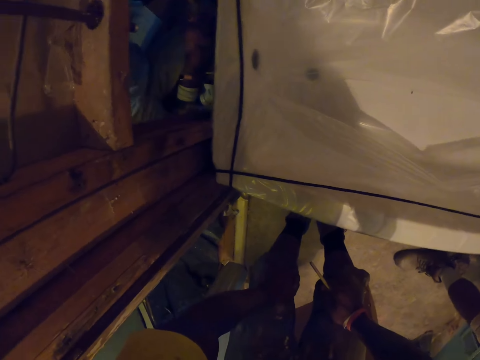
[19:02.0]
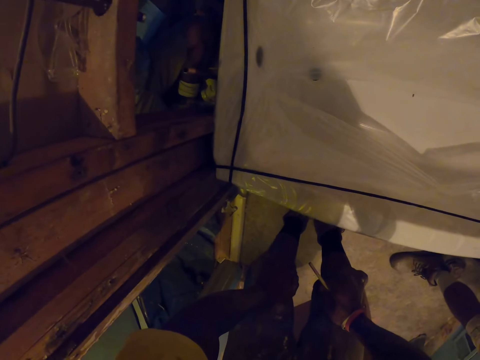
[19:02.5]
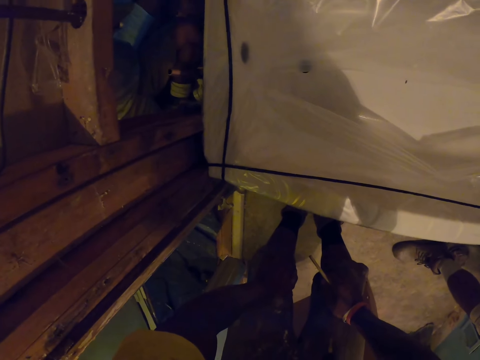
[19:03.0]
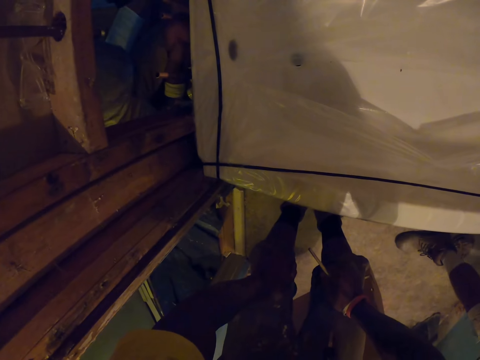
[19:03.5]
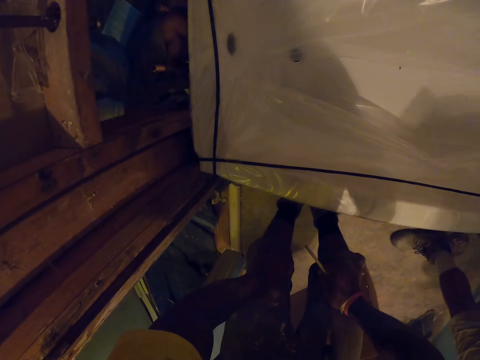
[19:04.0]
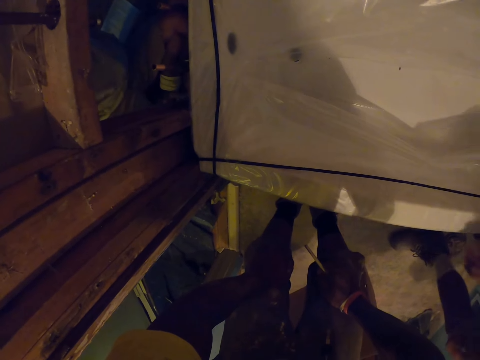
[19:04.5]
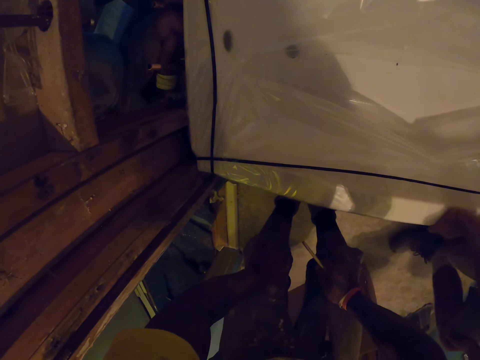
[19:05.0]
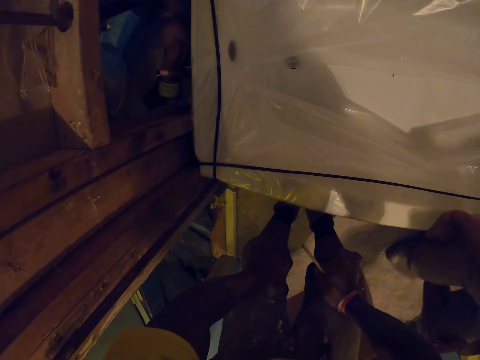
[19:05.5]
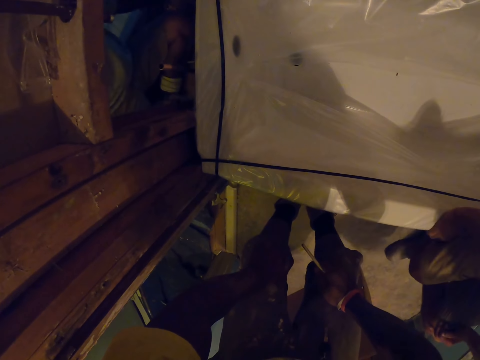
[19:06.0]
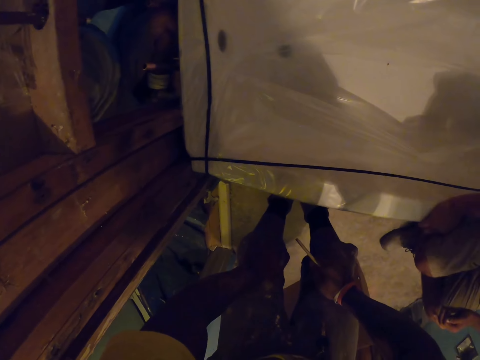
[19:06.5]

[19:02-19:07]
An apprentice sits on the sink.

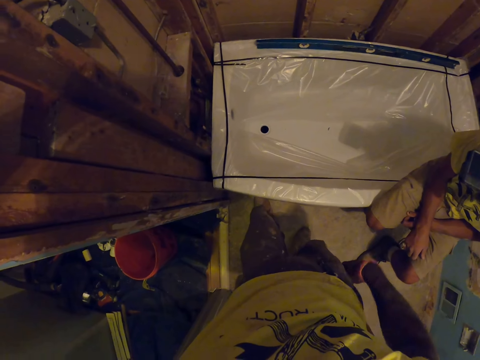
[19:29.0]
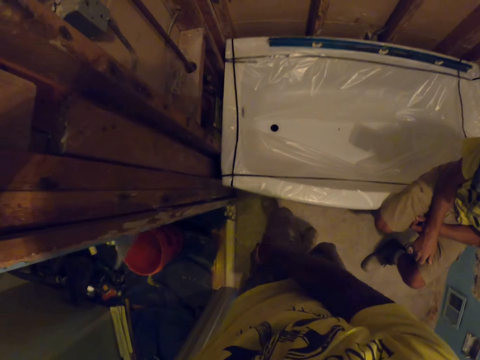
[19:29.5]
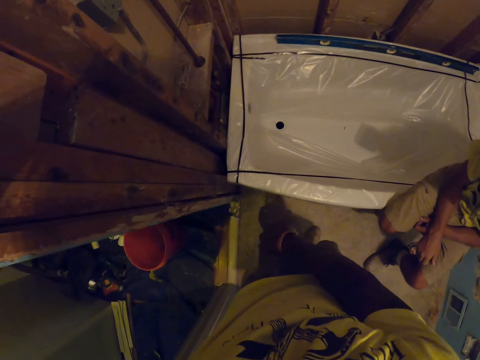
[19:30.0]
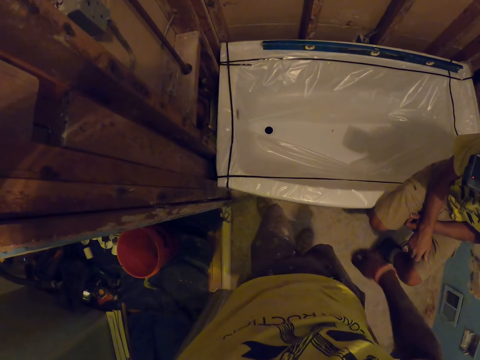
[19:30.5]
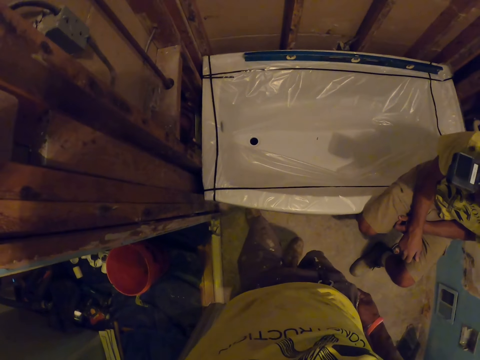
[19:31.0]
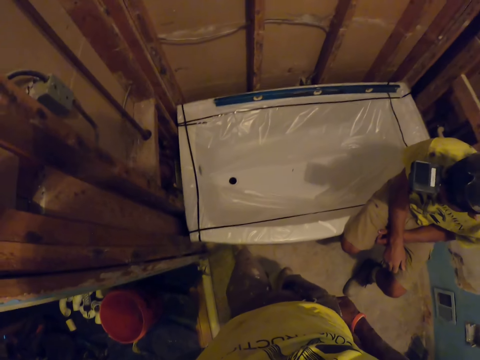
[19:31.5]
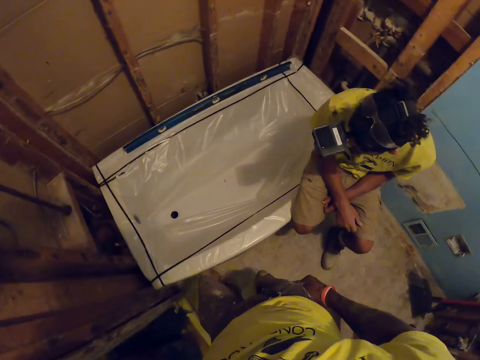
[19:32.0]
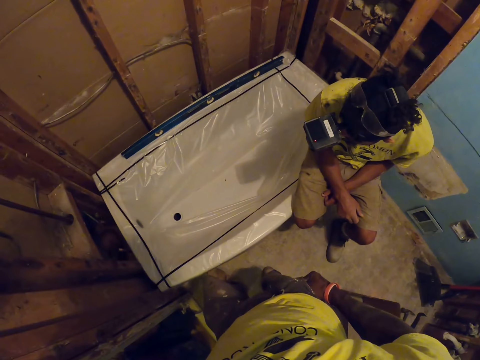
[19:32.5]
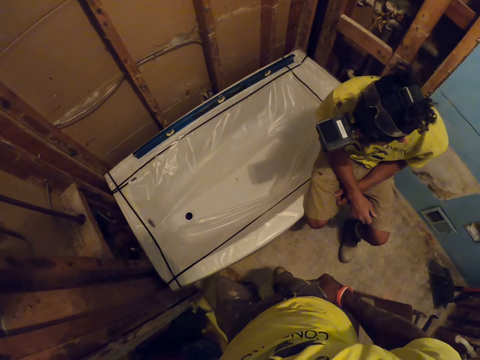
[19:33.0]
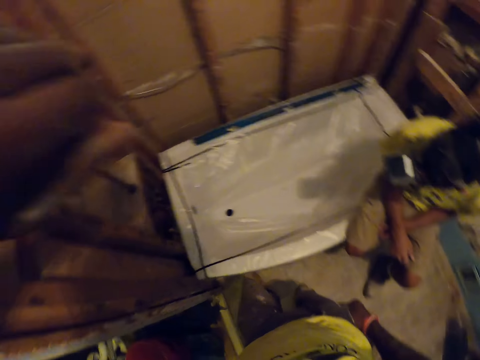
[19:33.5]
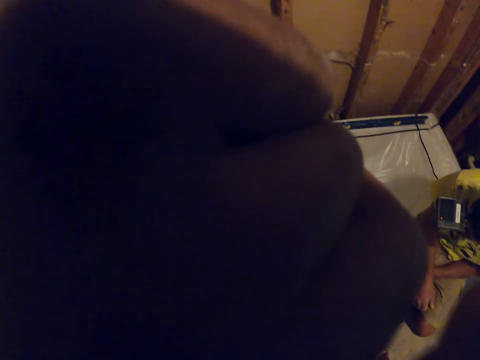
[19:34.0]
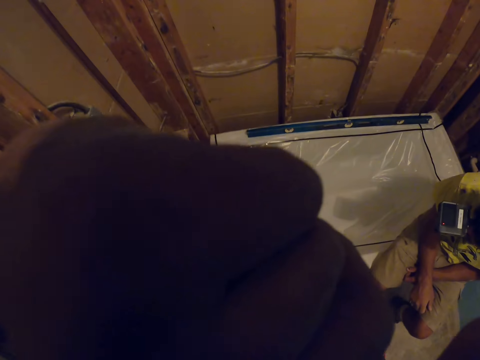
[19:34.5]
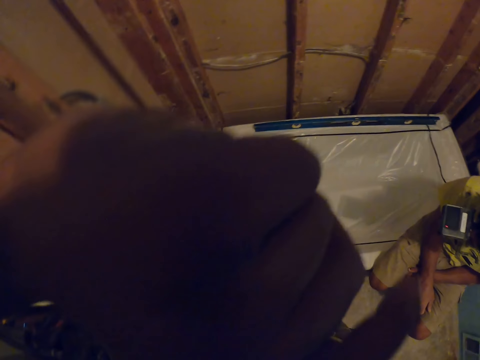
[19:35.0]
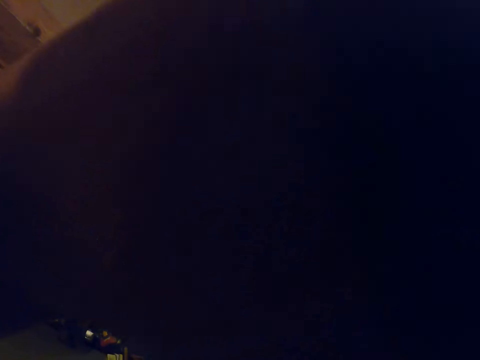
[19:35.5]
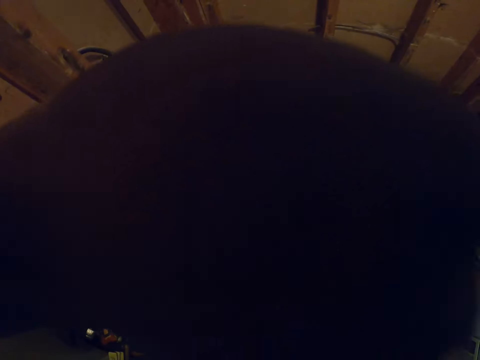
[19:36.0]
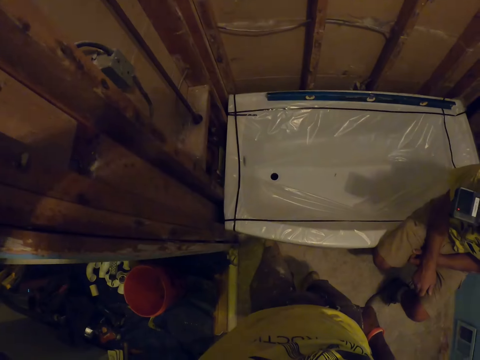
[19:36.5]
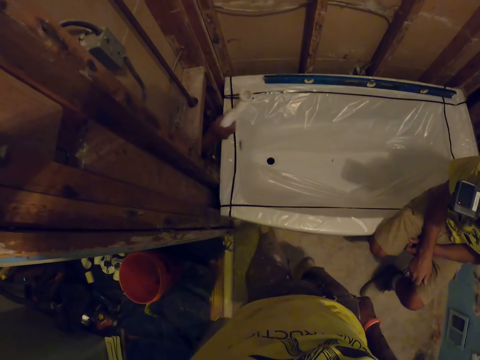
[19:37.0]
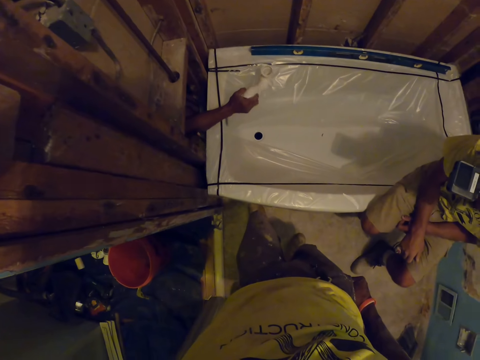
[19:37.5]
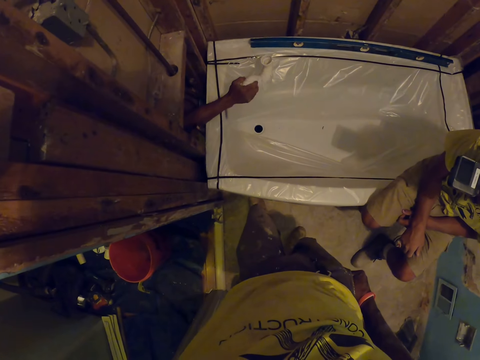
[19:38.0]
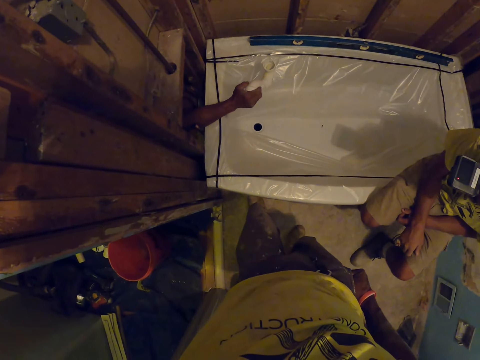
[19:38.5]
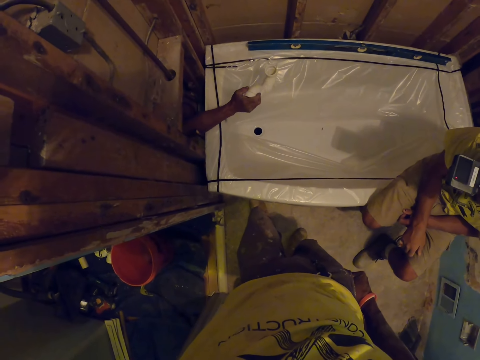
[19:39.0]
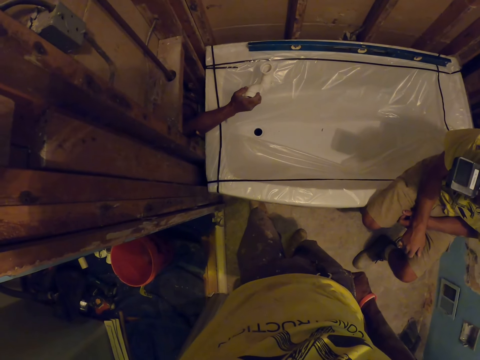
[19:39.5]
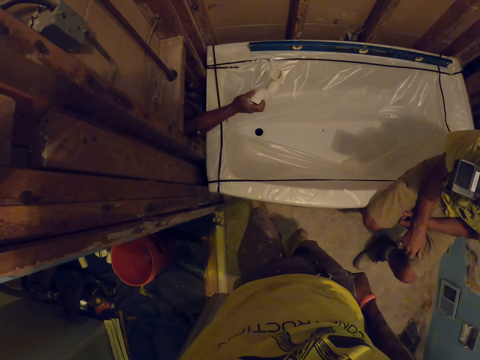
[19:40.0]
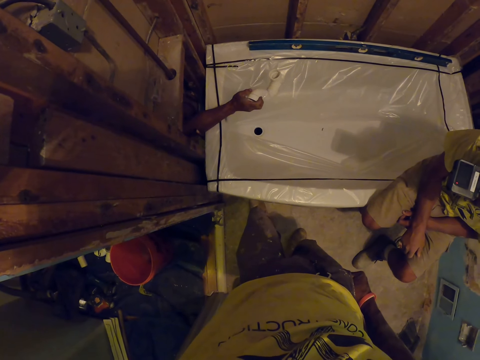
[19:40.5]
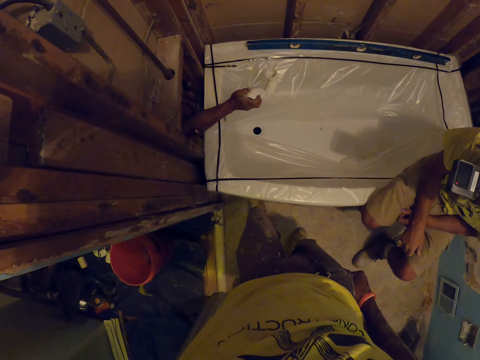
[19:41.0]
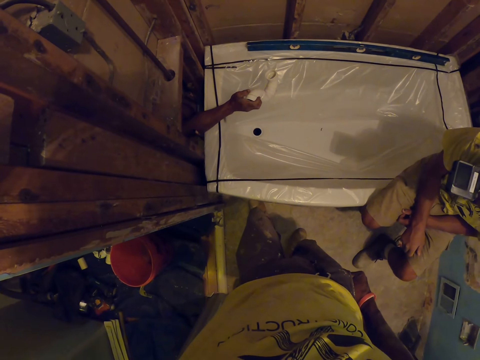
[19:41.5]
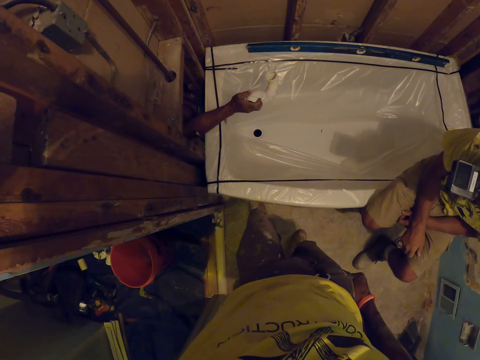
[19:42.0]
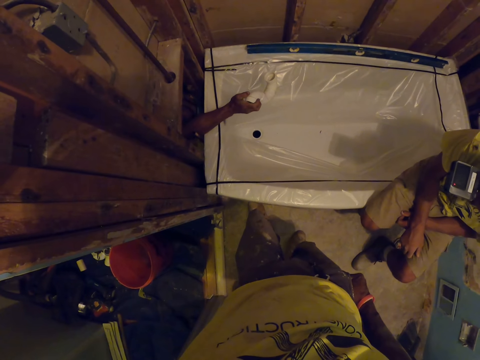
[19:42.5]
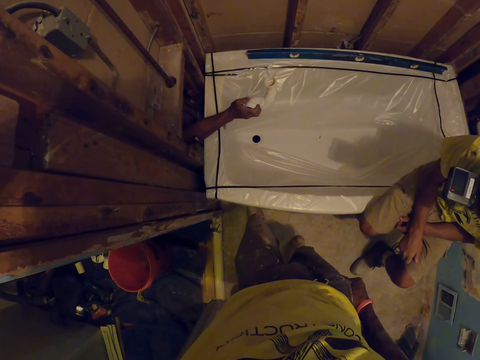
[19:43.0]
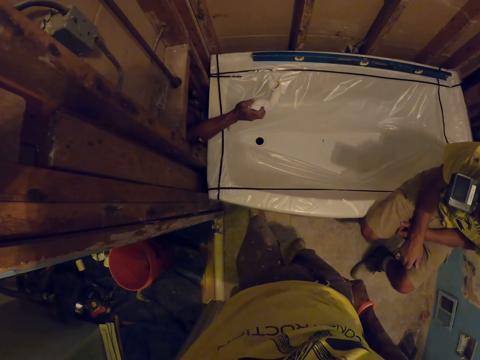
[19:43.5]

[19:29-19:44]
The camera wearer scratches himself. He places his right hand in his pocket. He touches his face with his left hand. He scratches his face. The apprentice hovers an S trap over the sink with his right hand. The apprentice puts a pipe on the bathtub.

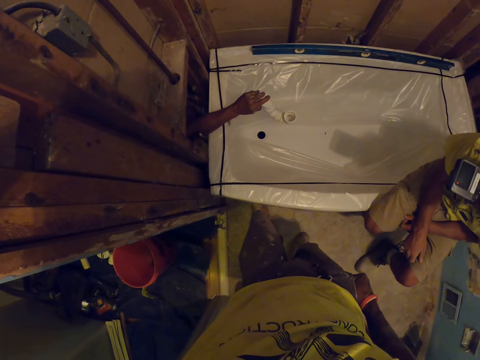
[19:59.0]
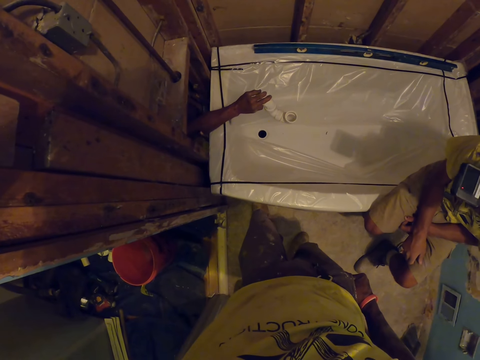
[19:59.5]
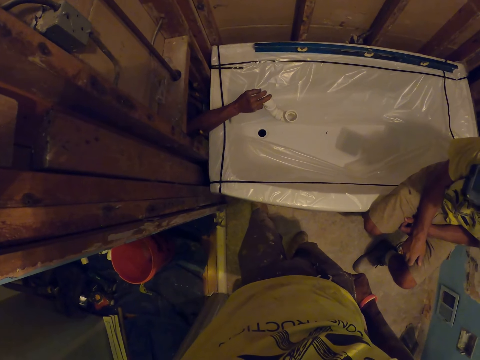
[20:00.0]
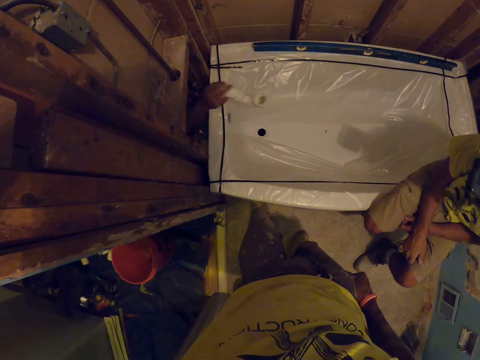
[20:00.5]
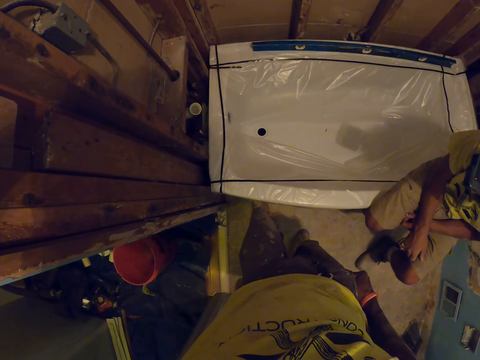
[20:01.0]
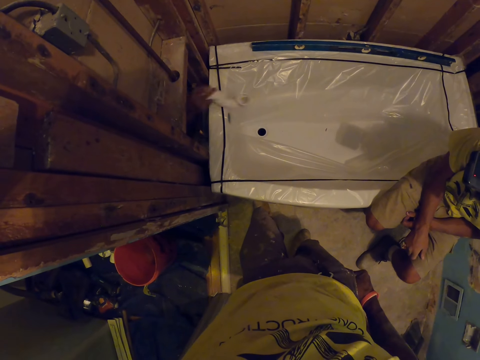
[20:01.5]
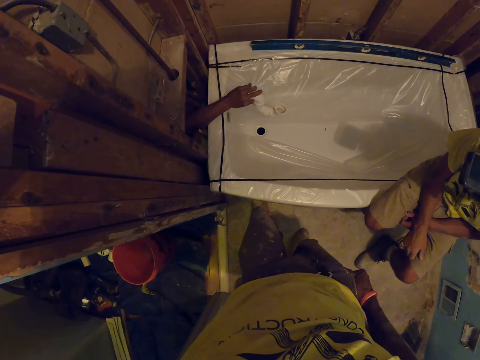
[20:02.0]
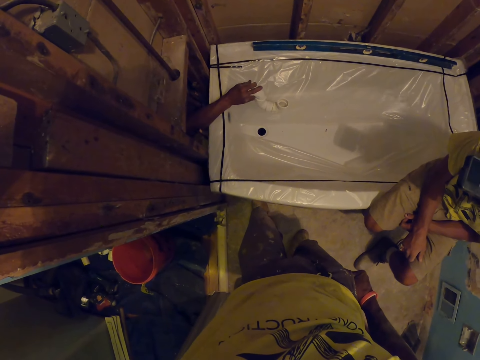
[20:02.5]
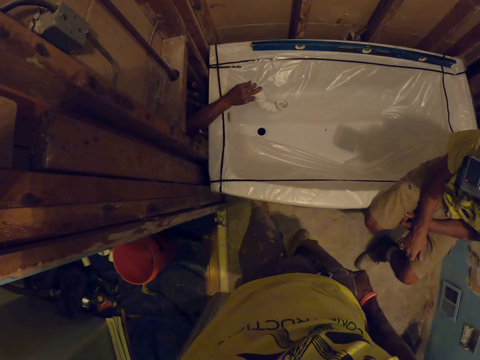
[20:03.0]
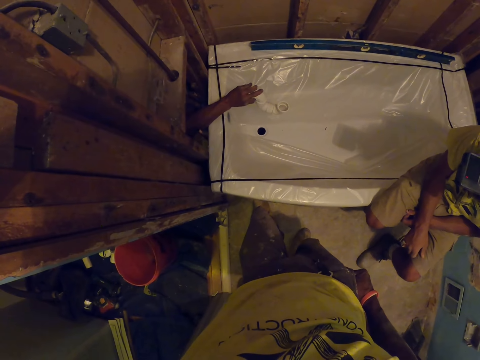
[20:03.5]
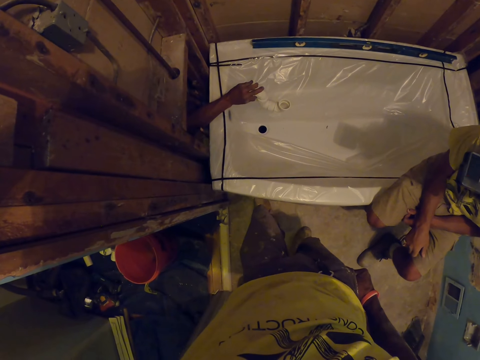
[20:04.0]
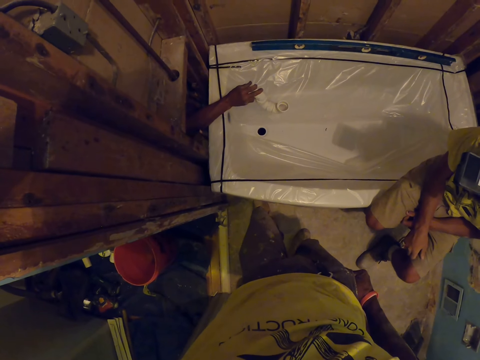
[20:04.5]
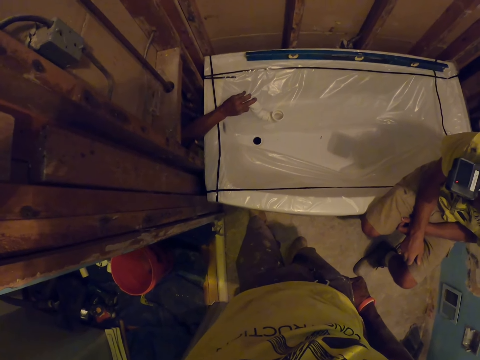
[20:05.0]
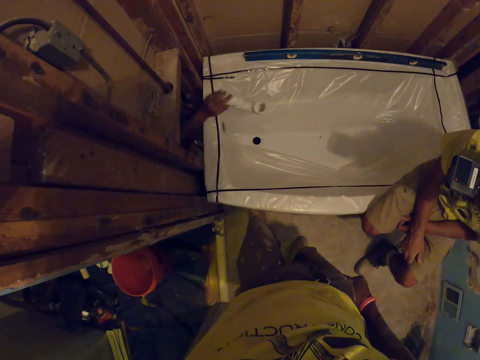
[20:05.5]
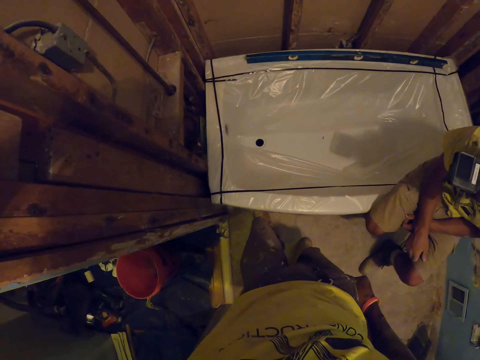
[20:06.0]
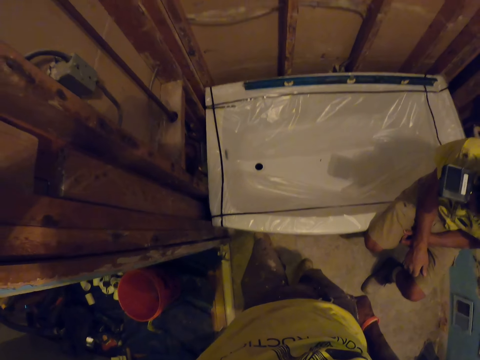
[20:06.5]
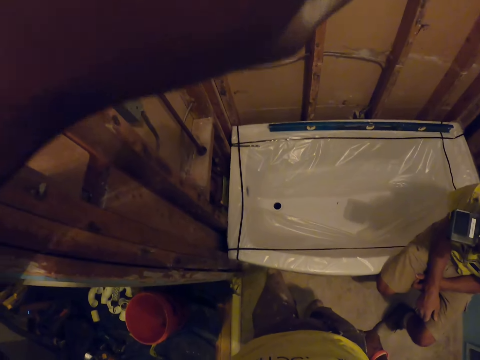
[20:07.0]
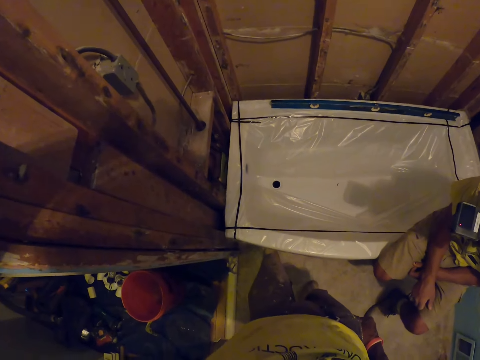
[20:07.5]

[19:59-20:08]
The apprentice withdraws the S trap with his right hand. The apprentice holds the S trap over the sink with his right hand. The apprentice withdraws the S trap with his right hand.
